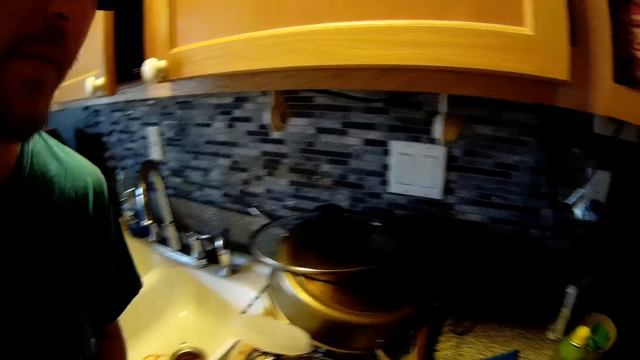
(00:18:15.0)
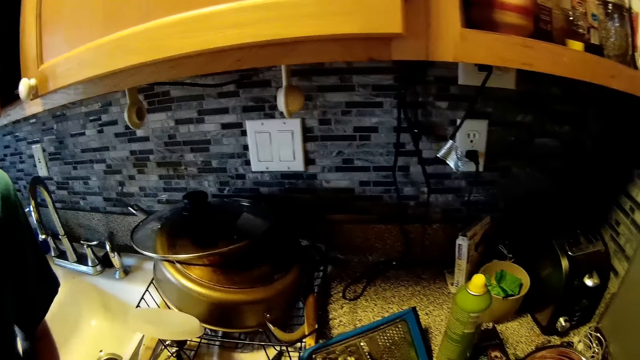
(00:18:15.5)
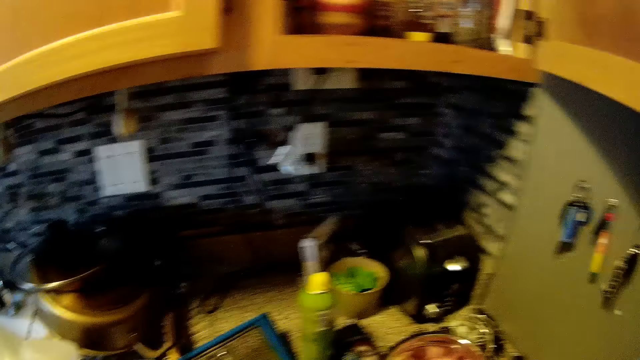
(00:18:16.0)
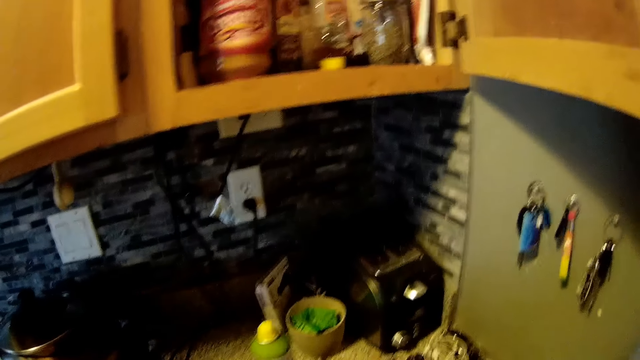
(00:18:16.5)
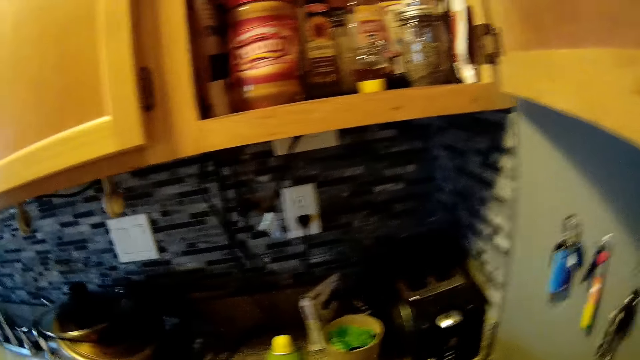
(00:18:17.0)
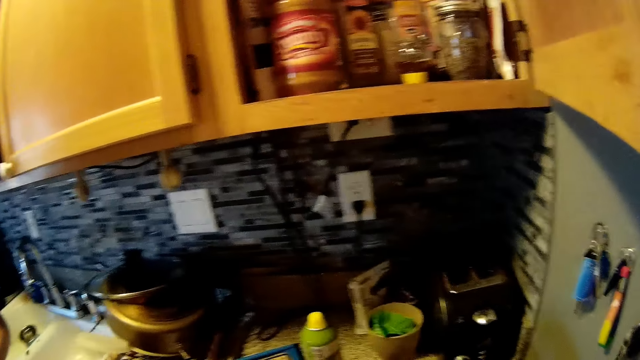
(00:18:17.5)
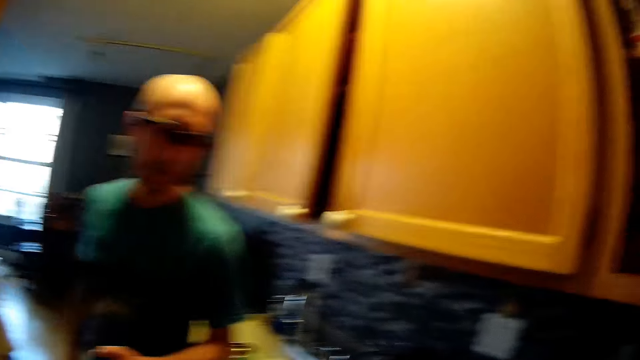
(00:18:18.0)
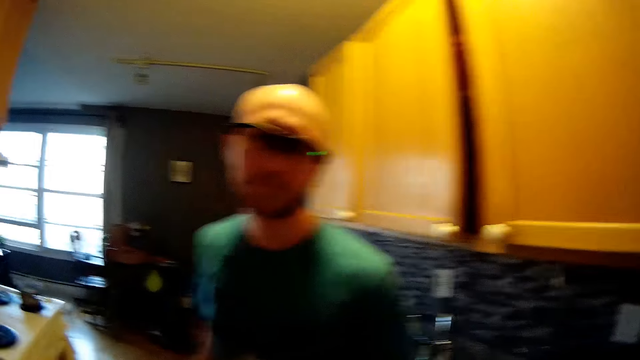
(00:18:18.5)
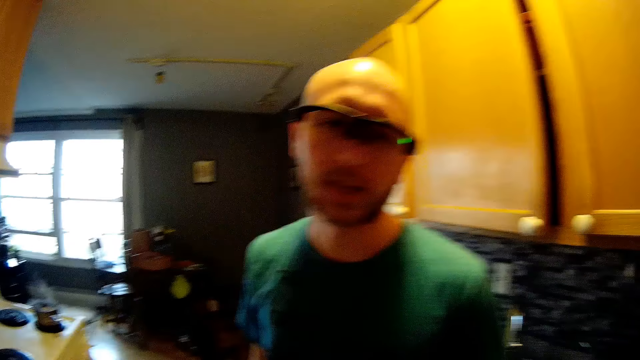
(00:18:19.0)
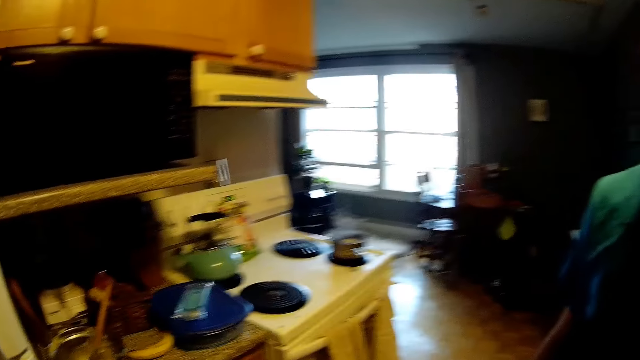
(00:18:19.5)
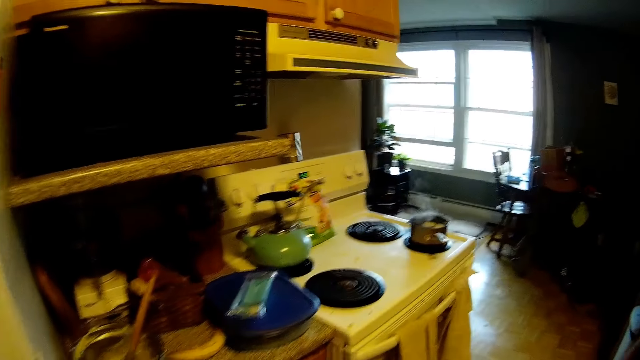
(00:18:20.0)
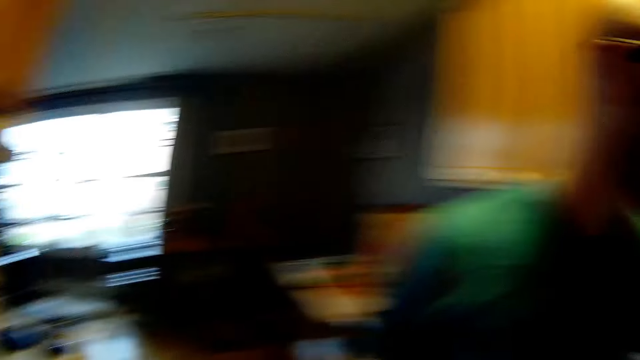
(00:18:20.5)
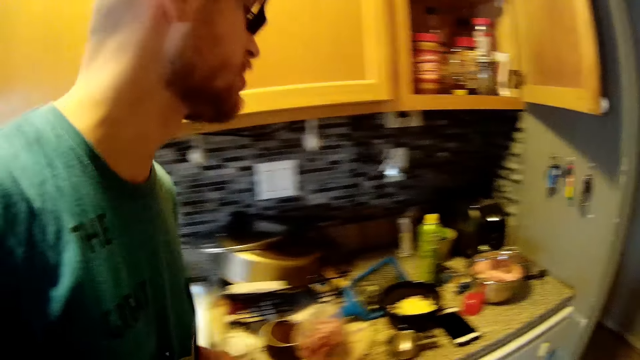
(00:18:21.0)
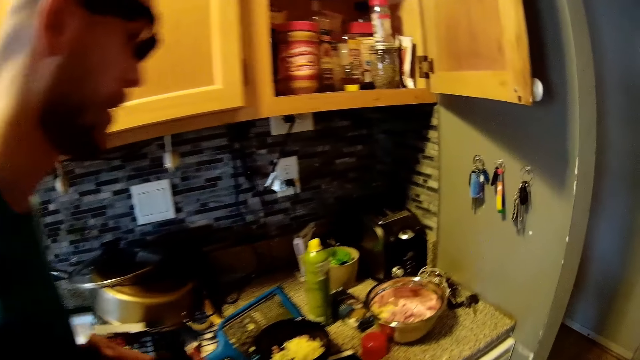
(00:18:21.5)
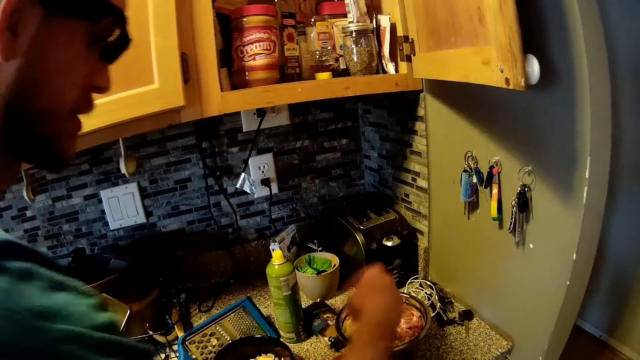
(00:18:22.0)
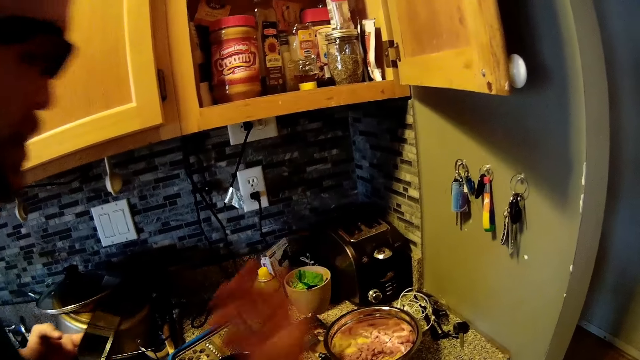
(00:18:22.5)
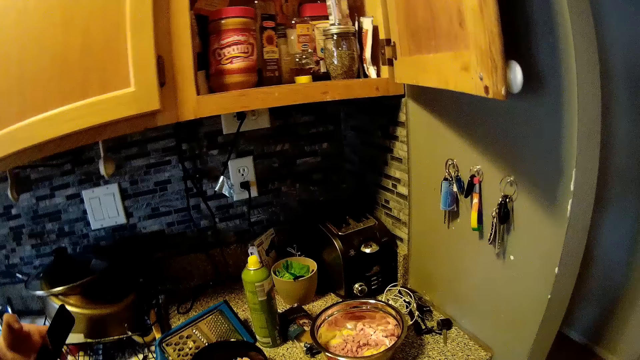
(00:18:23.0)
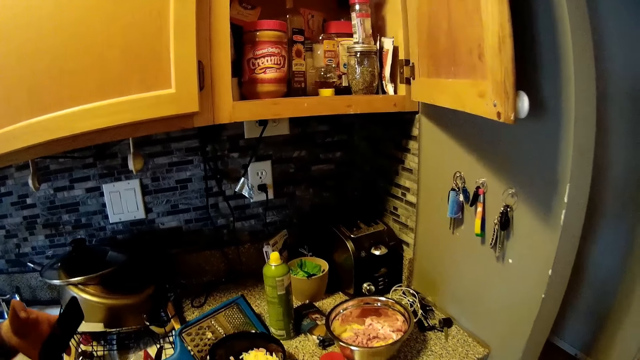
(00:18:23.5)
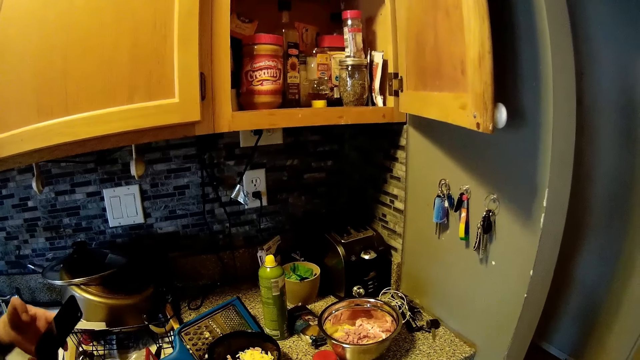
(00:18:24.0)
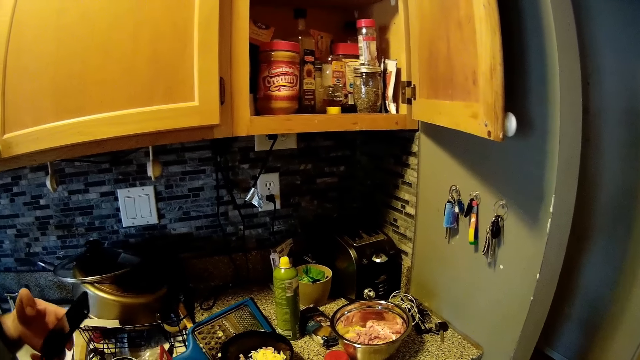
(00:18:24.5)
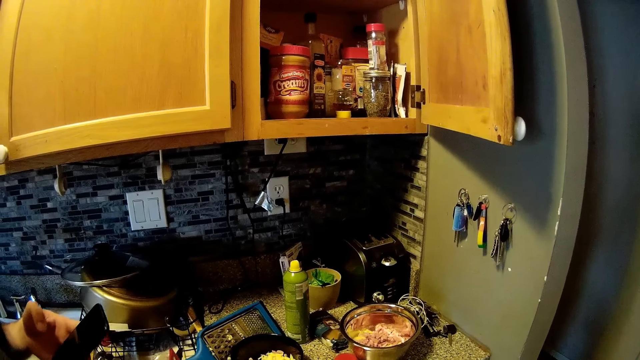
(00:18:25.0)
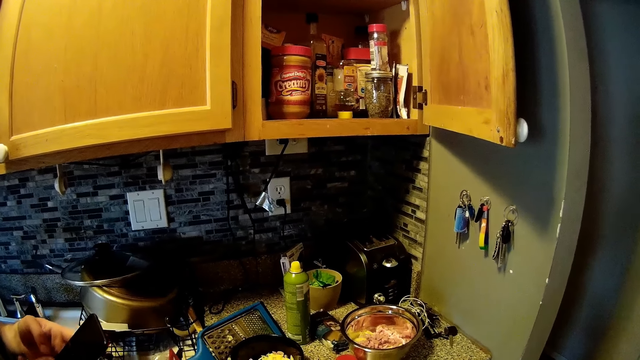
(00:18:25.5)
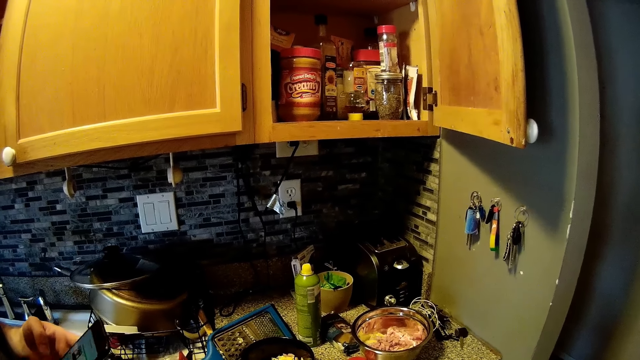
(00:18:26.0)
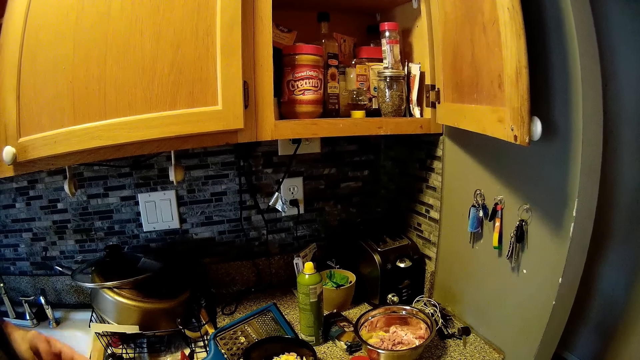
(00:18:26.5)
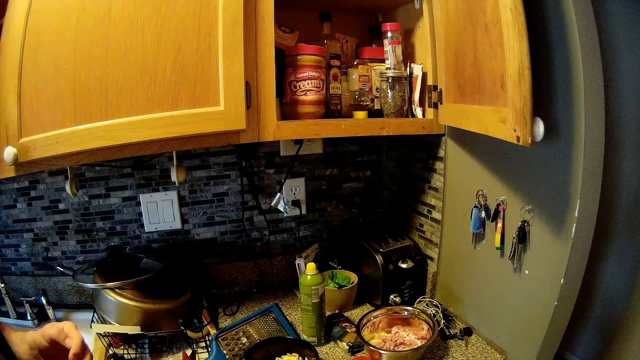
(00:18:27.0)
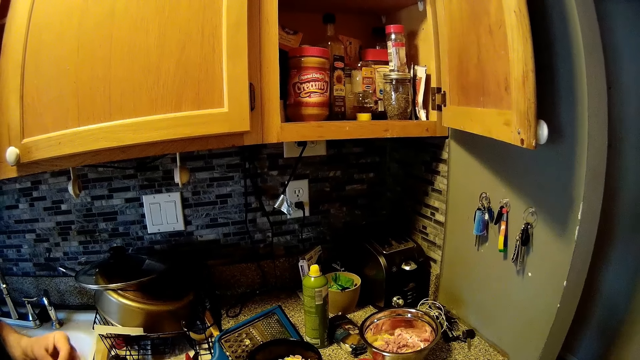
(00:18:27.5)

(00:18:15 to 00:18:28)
A man talks to the camera wearer. The camera wearer talks to the man. They look on the side. The man speaks to the camera wearer. The camera wearer looks around. The man holds the phone in his left hand. The man raises his right hand, drops his hand and touches the phone screen with his right hand.

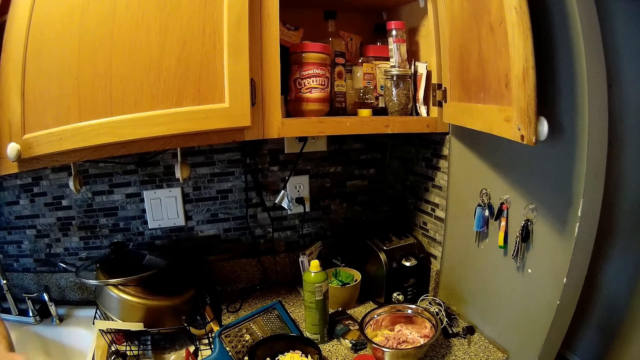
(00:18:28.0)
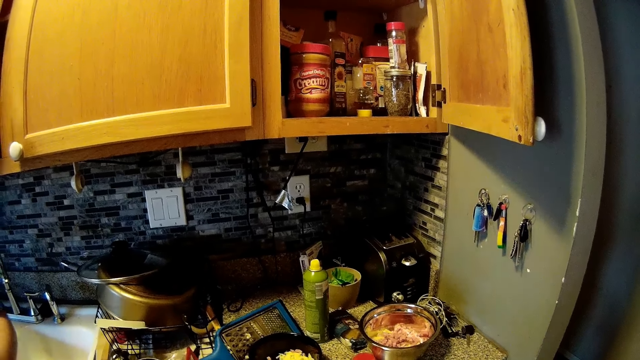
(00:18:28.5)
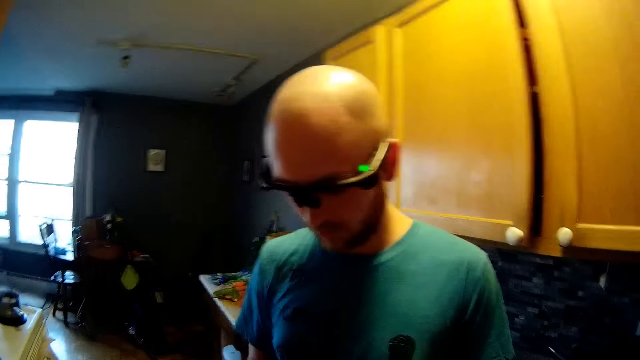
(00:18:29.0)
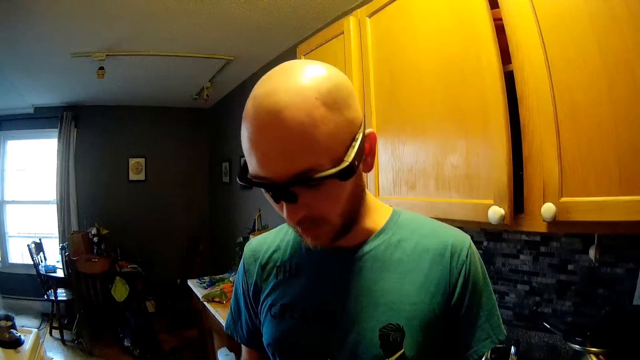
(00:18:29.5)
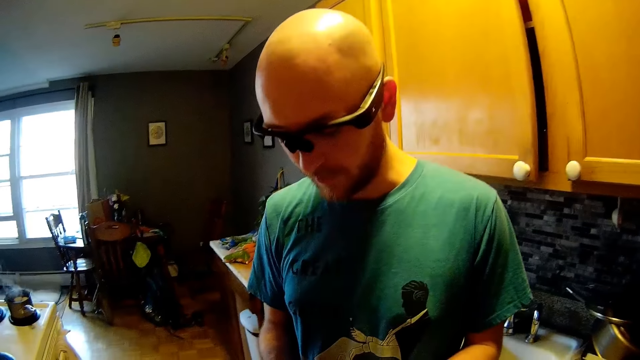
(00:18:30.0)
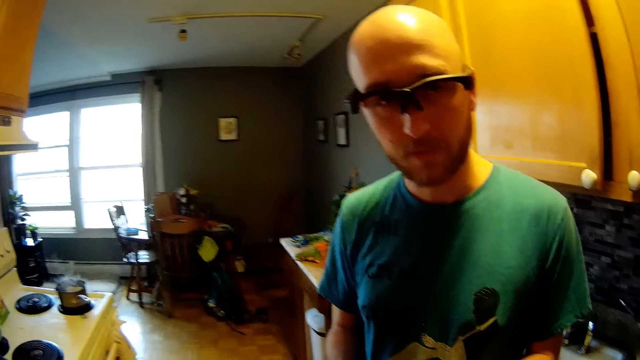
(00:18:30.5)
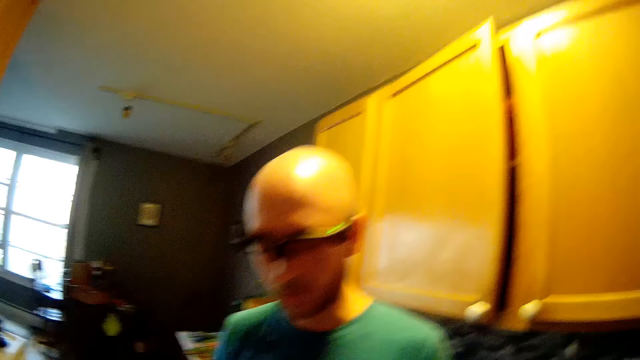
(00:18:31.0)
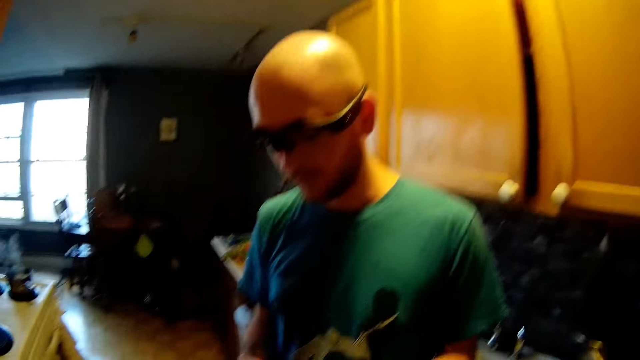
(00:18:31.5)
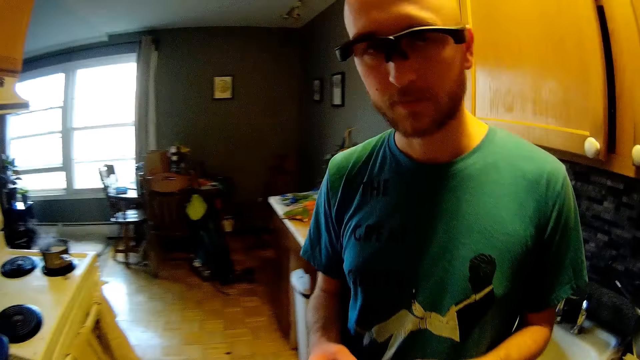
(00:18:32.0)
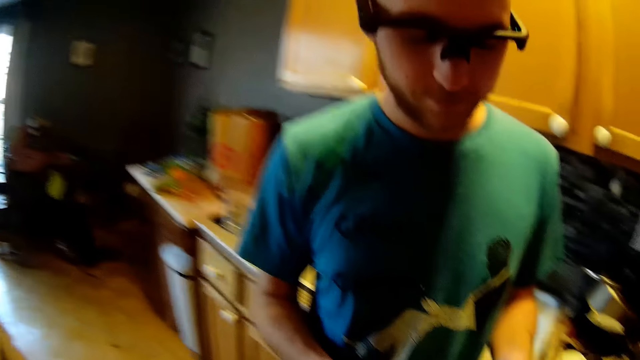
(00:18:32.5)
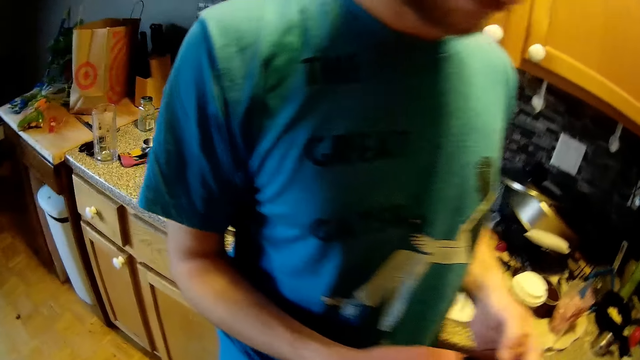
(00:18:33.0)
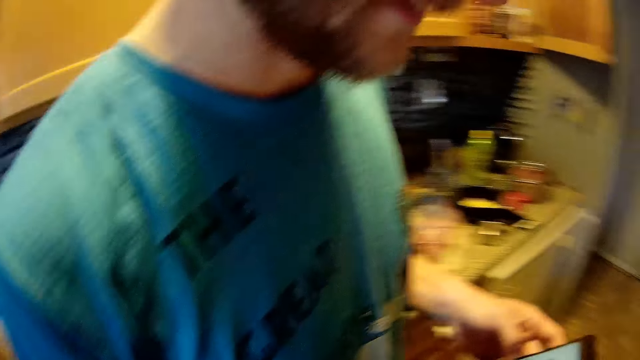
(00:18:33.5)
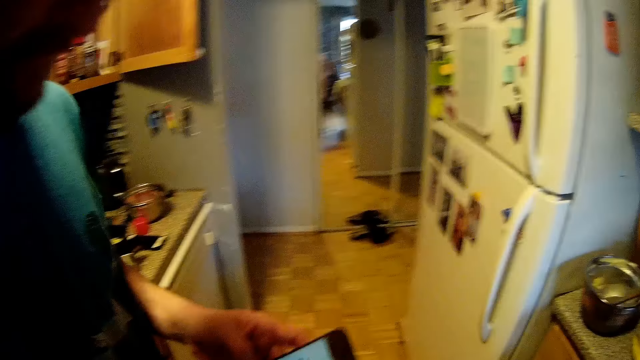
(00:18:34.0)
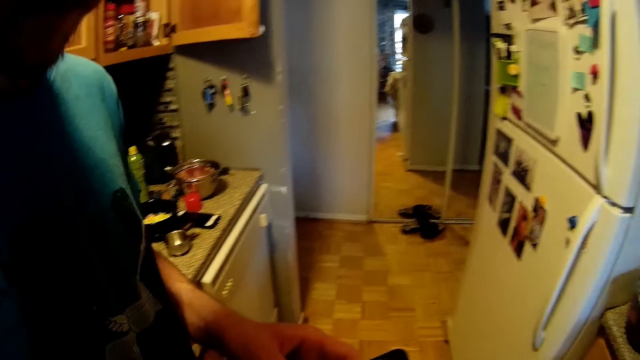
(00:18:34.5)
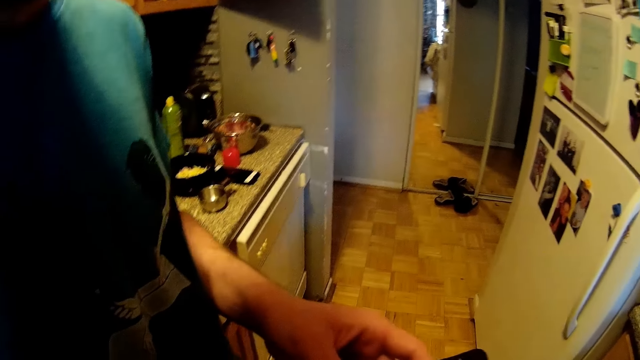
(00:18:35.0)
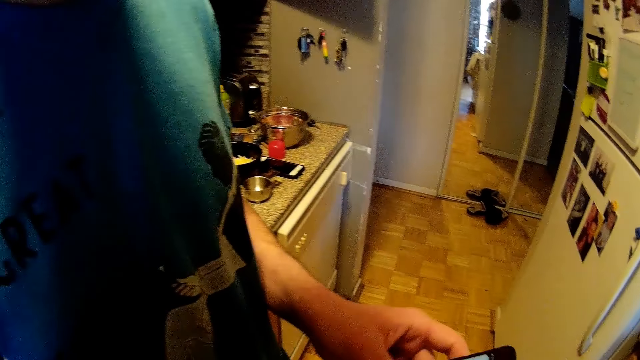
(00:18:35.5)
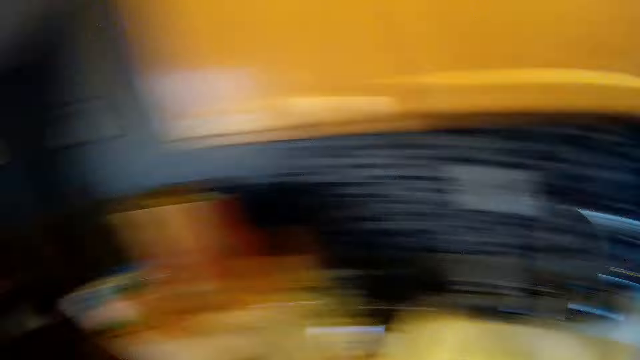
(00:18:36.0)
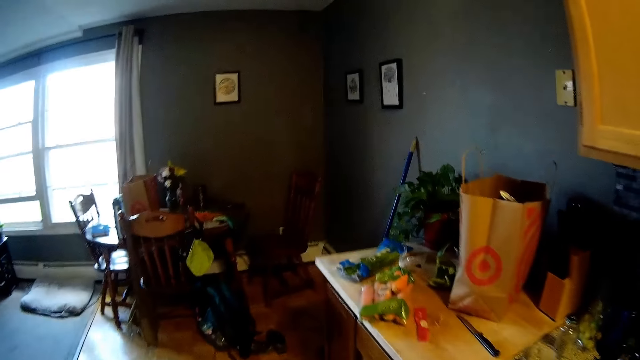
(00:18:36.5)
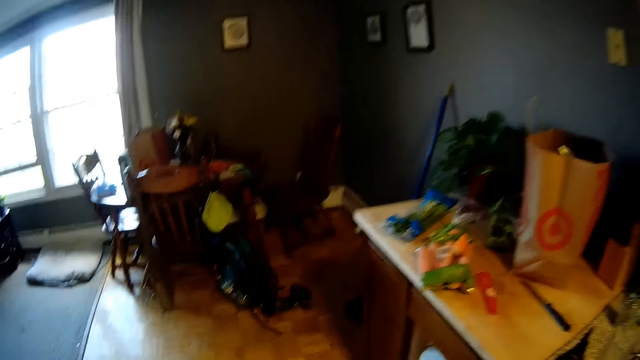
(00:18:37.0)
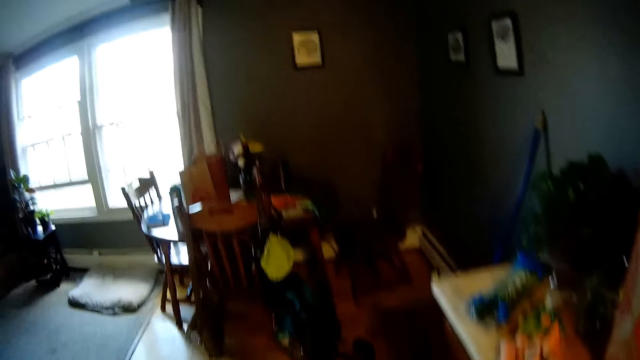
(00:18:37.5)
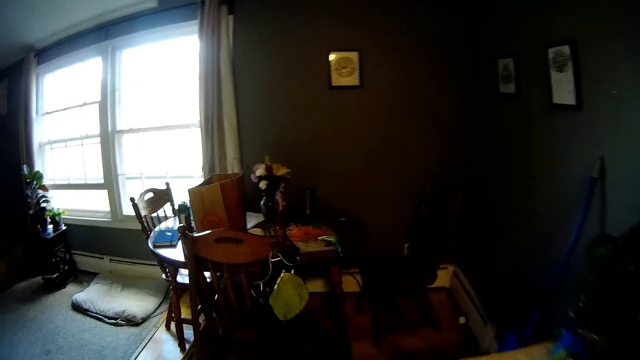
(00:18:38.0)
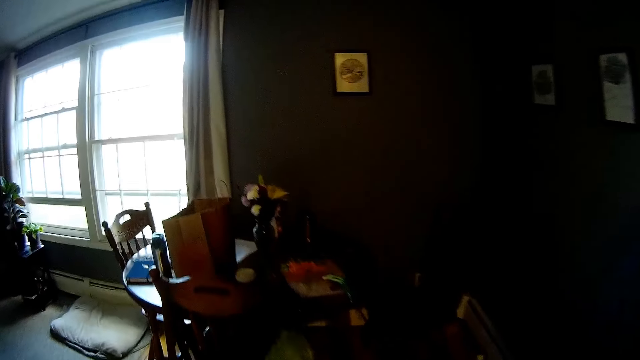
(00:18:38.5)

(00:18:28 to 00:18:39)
The camera wearer looks around. They talk to a man. The man talks to the camera wearer. The camera wearer talks to the man. The man speaks to the camera wearer. The camera wearer talks to the man. They look around. The man operates the phone with both hands. The camera wearer moves.
